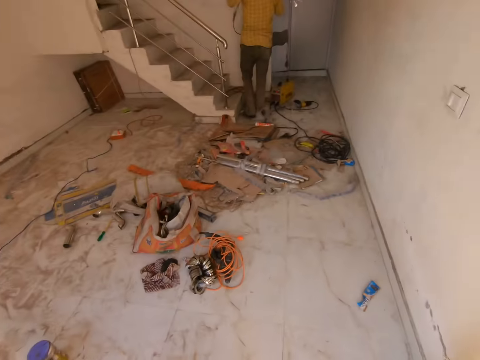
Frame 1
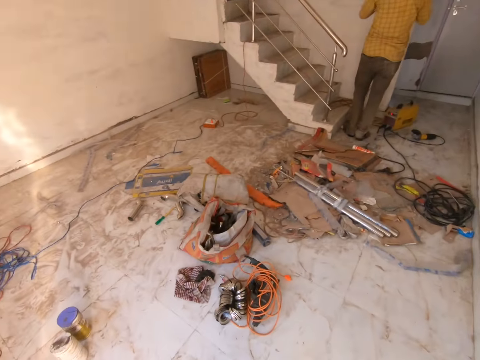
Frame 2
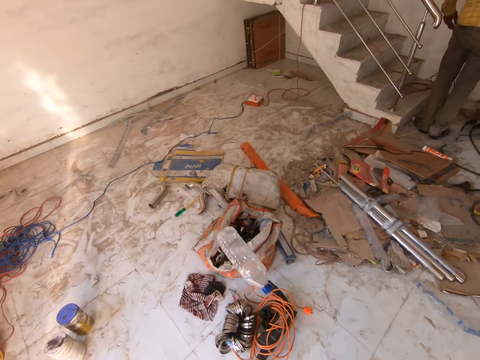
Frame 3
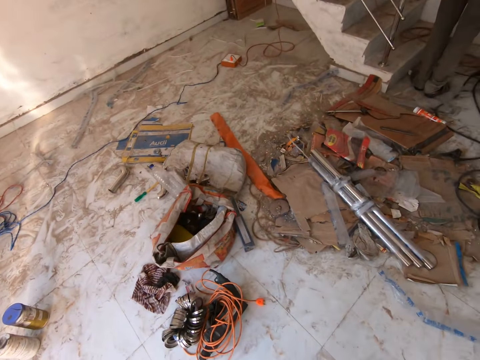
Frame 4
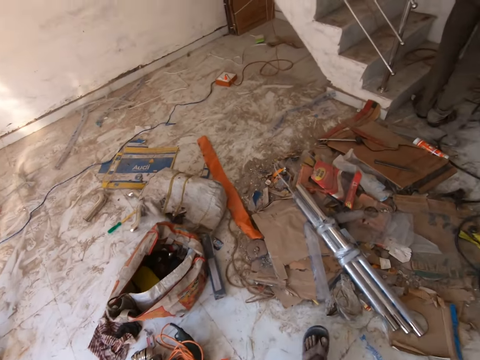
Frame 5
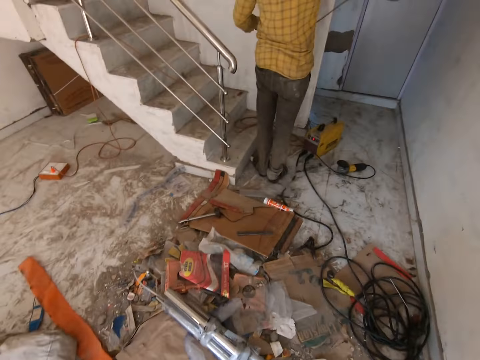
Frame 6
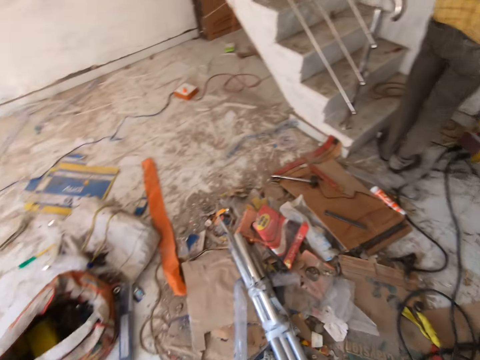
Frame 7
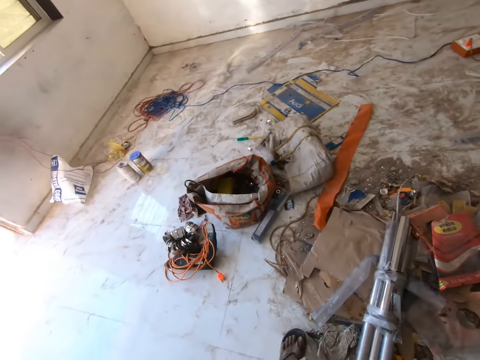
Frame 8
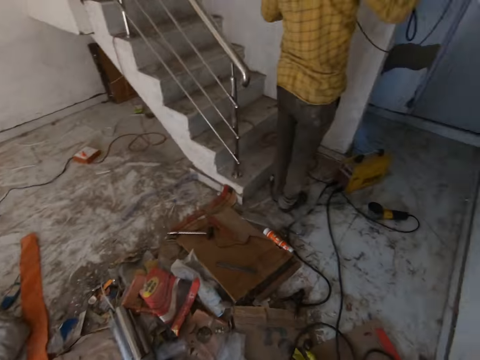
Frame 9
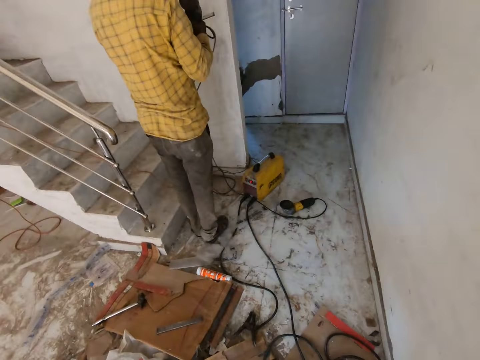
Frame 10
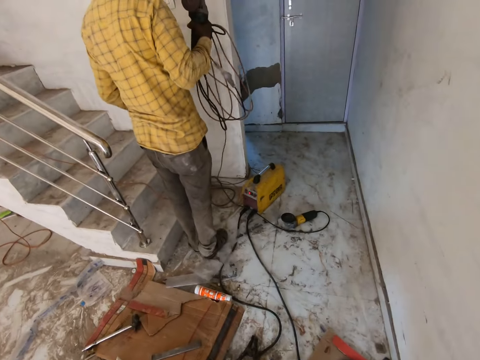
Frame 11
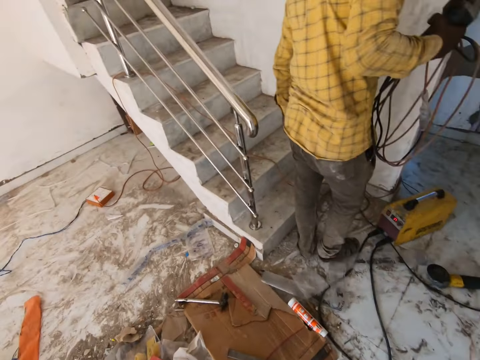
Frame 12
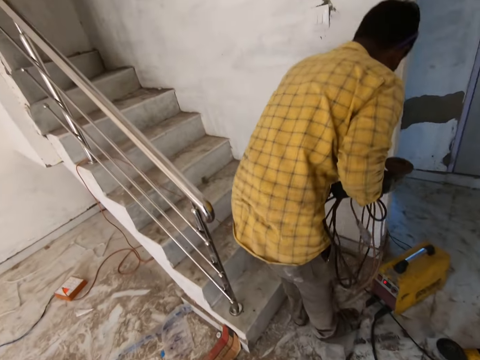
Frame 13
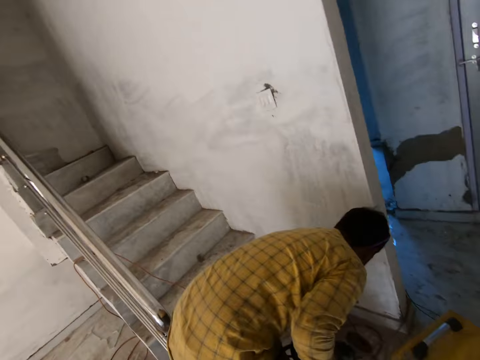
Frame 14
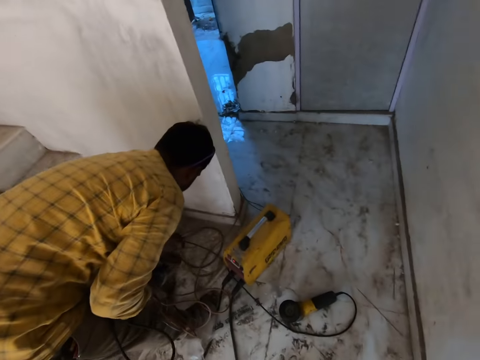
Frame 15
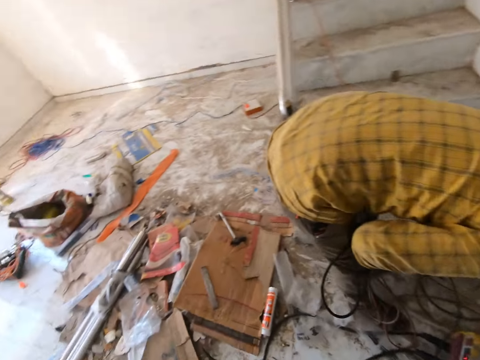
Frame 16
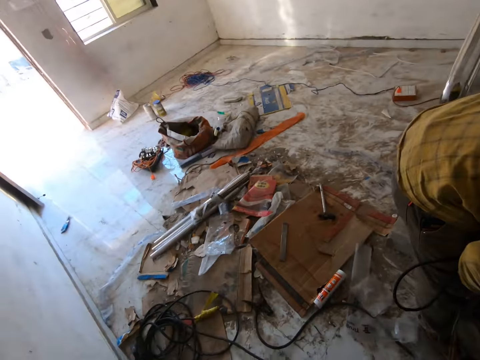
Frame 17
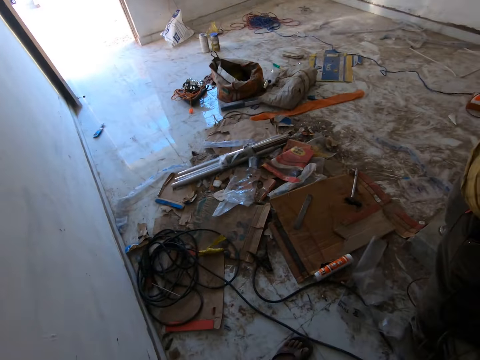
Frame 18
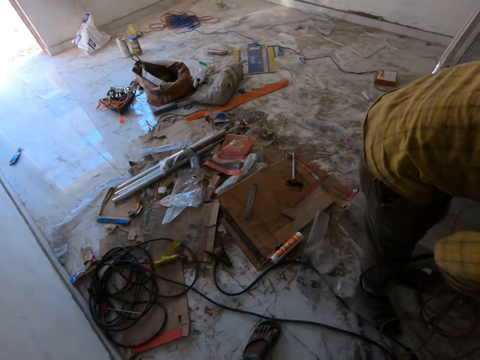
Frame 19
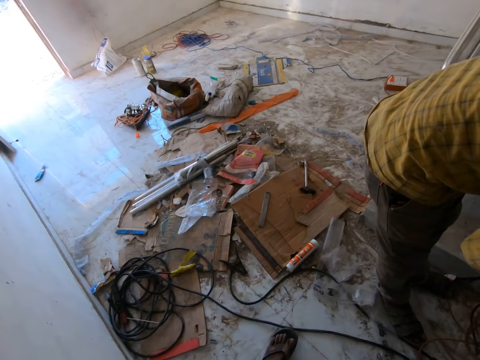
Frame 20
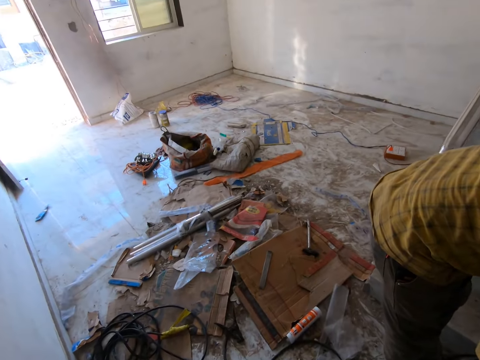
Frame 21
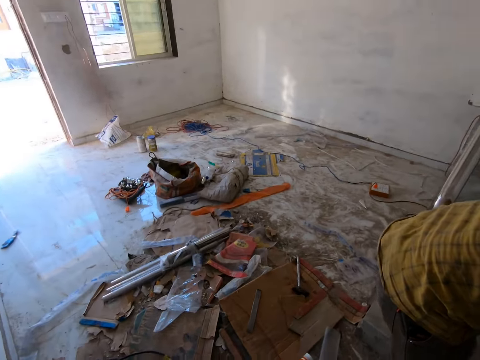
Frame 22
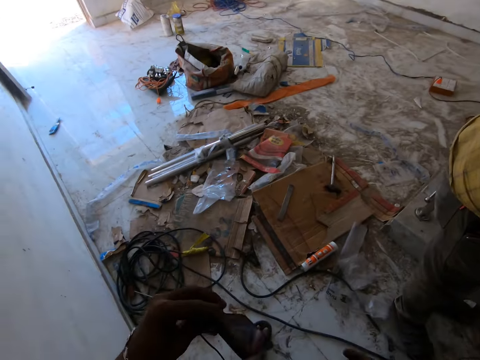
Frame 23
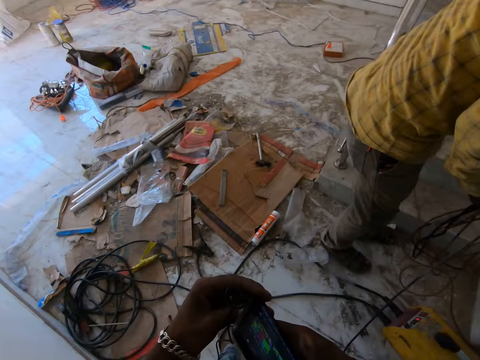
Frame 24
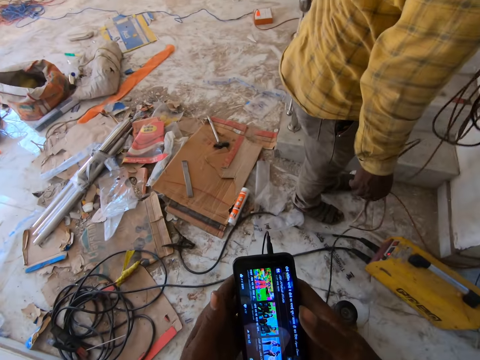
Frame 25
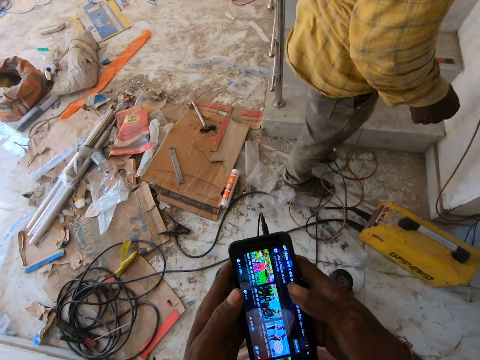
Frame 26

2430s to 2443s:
The camera wearer walks around in the building. He tosses the plastic bottle on the floor with his right hand. A welder adjusts a cable. The camera wearer walks towards the welder. He looks around in the building. He adjusts a phone.

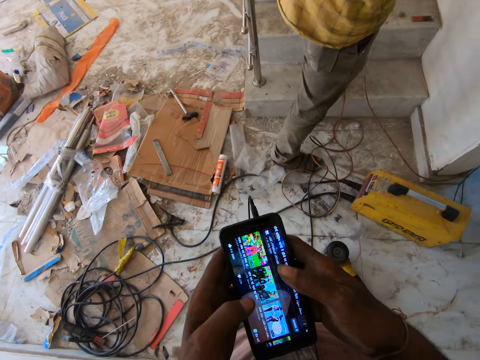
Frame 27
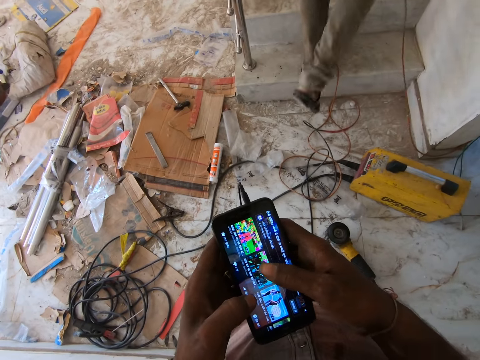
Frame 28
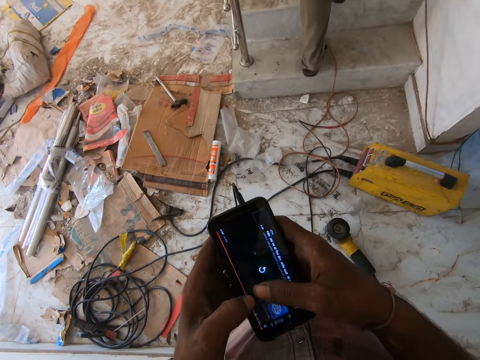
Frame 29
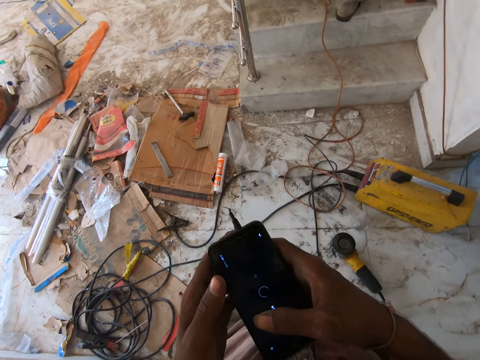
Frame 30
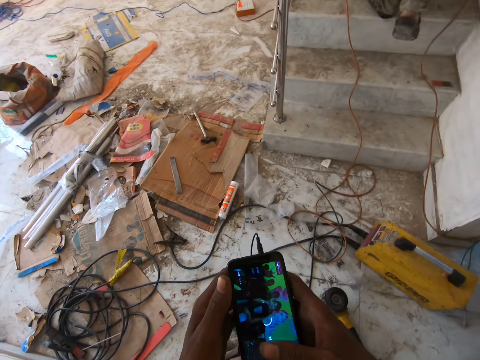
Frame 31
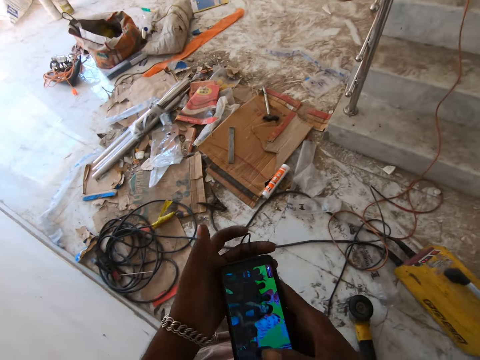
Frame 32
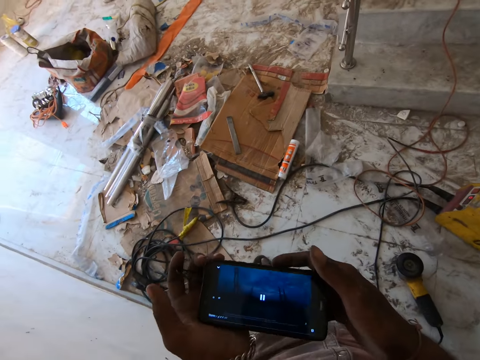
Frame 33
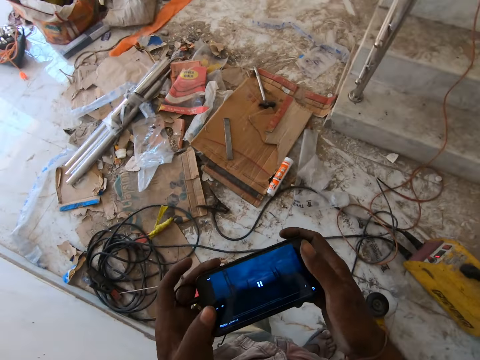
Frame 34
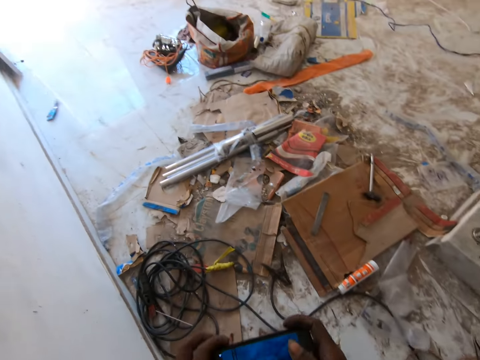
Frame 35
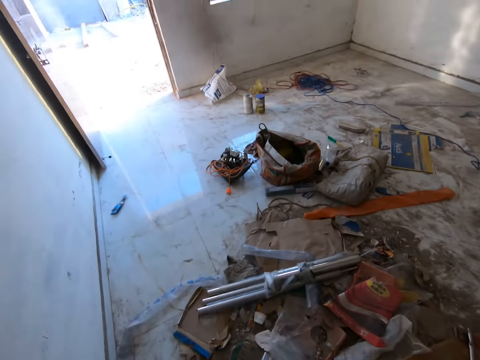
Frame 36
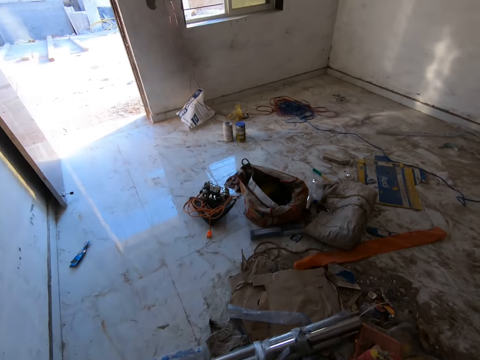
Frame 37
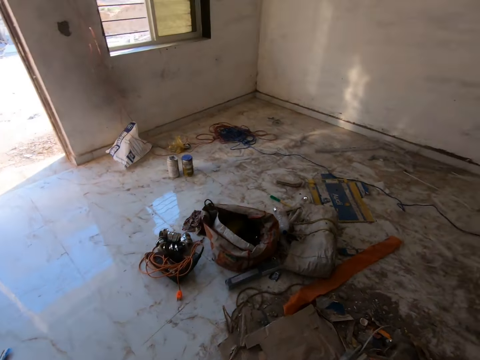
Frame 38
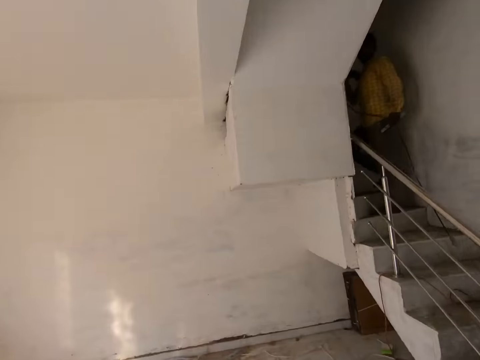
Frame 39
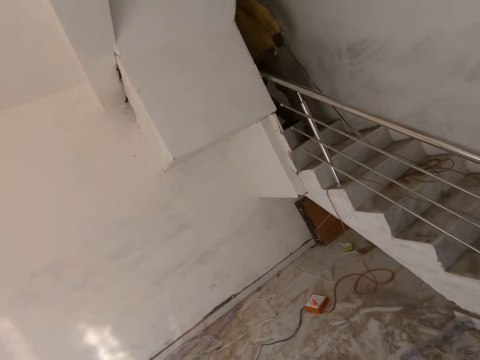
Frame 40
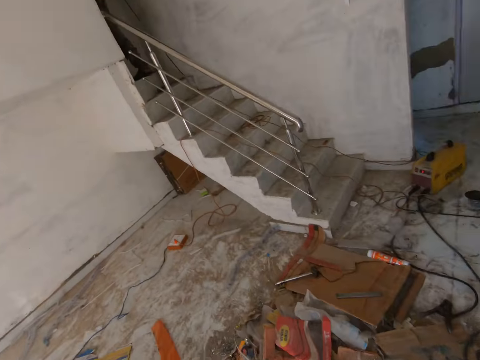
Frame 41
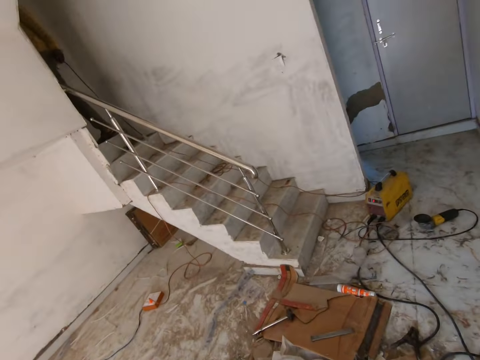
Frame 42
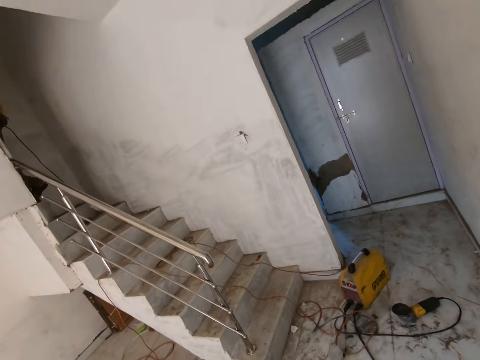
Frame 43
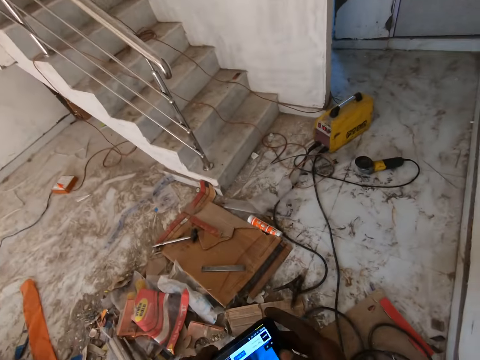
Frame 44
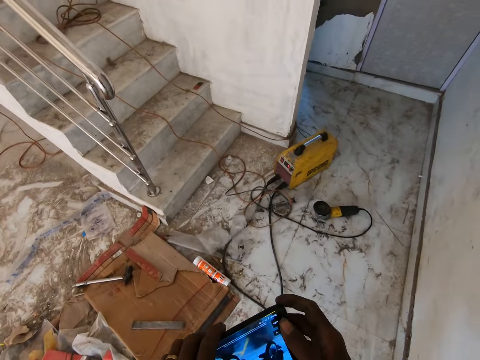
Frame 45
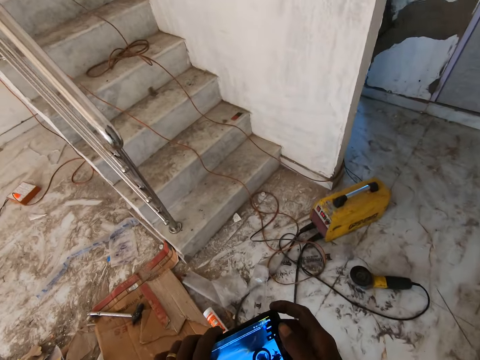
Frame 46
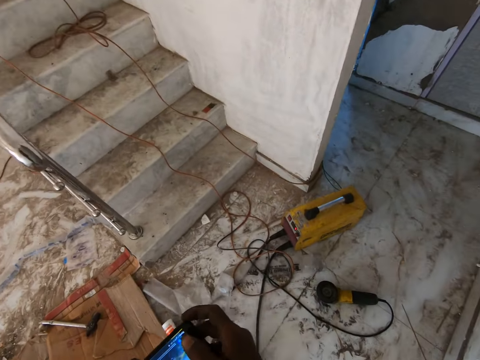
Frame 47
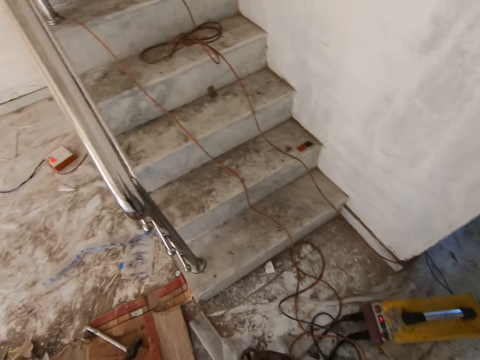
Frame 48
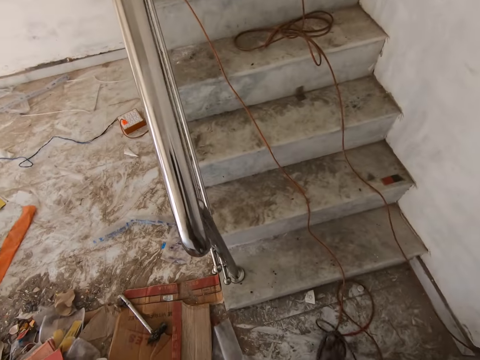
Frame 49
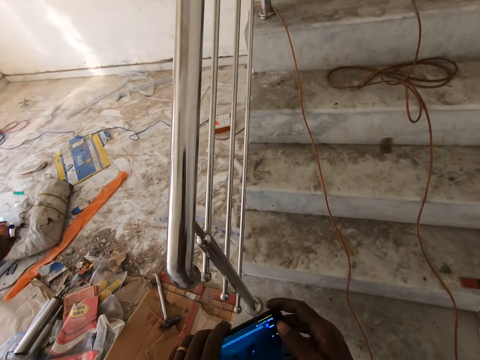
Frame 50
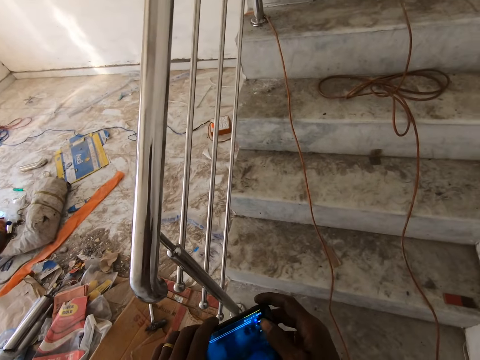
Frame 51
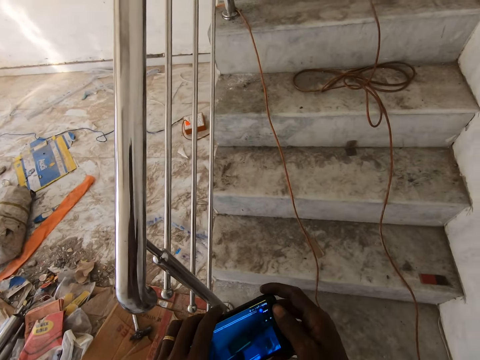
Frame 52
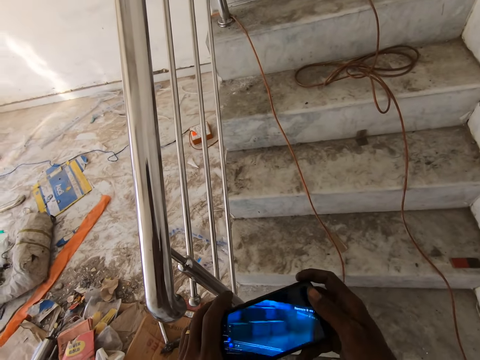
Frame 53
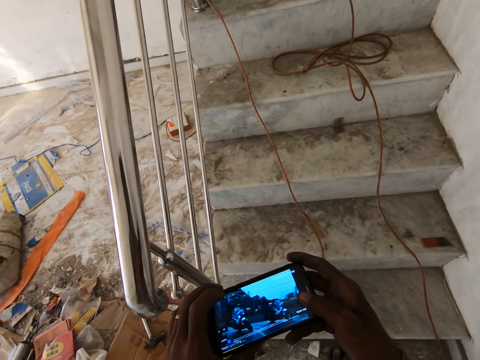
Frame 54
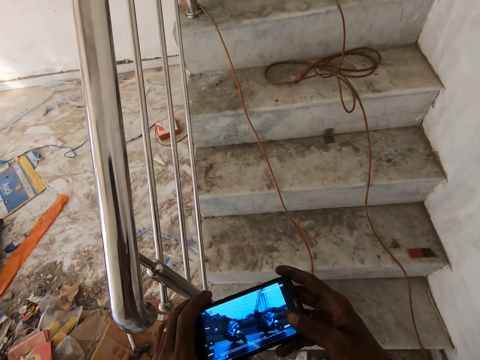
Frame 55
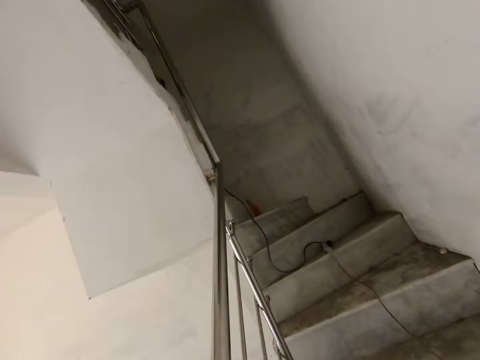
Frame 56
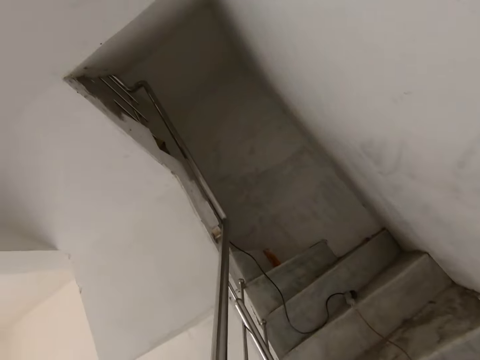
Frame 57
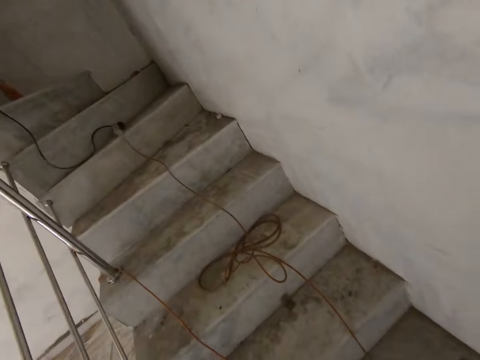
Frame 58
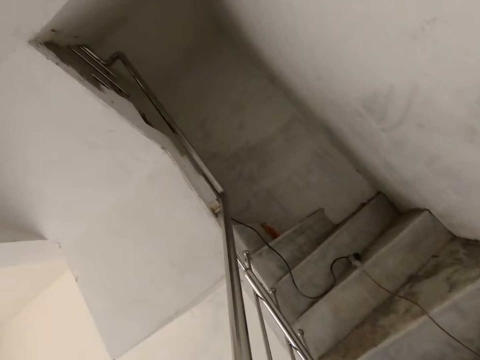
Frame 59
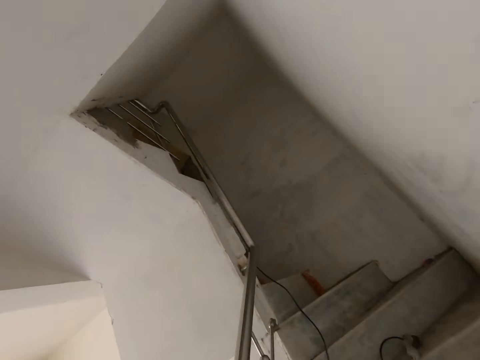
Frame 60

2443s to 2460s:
The camera wearer operates the phone. A welder walks upstairs. The camera wearer rotates the phone in his hands. He walks in the room. He converses. He operates the phone in his hands. He dials the phone.
